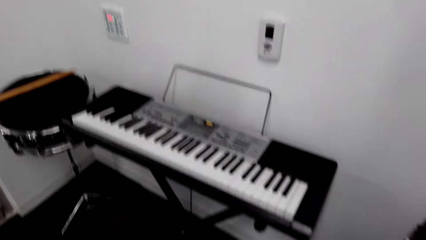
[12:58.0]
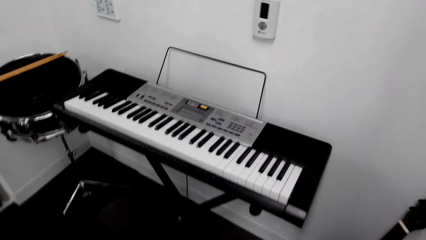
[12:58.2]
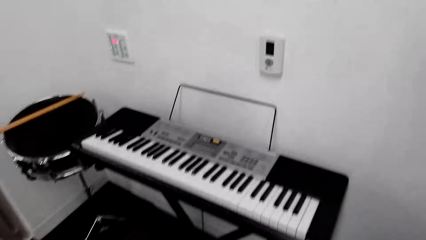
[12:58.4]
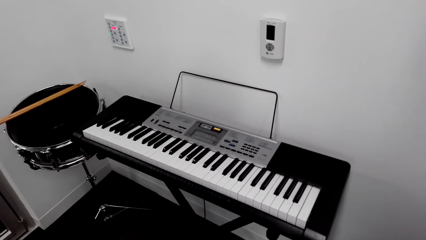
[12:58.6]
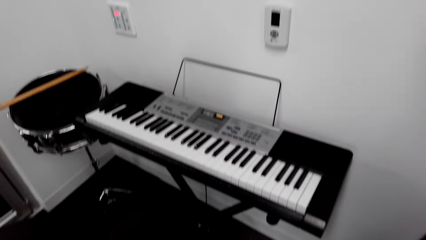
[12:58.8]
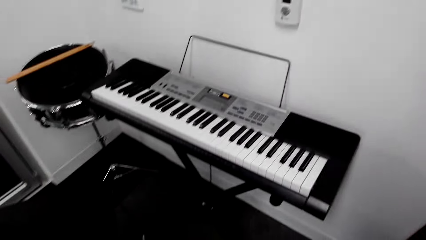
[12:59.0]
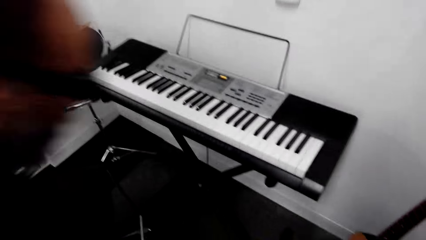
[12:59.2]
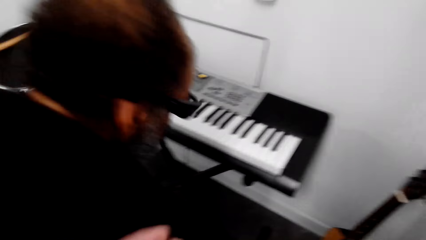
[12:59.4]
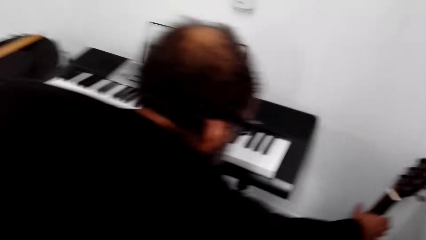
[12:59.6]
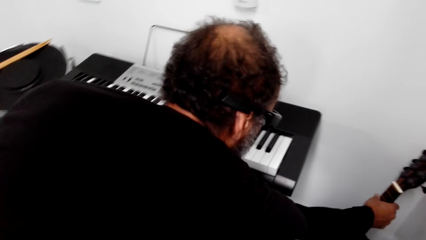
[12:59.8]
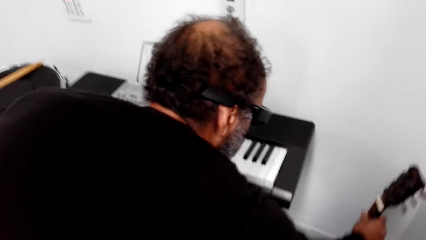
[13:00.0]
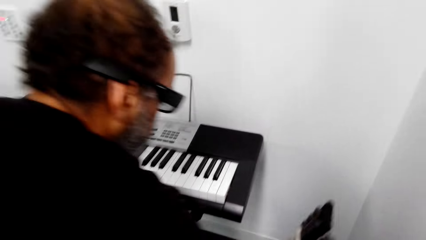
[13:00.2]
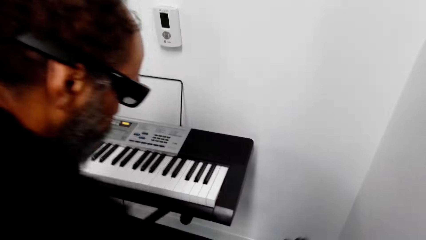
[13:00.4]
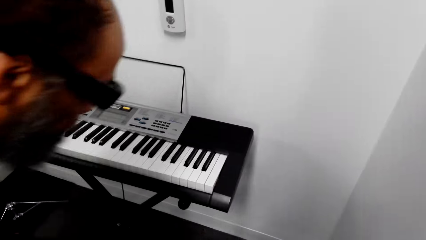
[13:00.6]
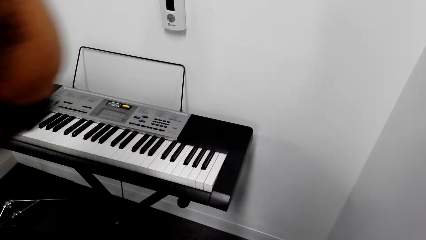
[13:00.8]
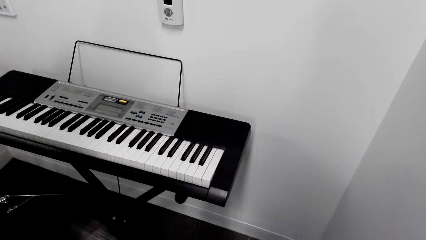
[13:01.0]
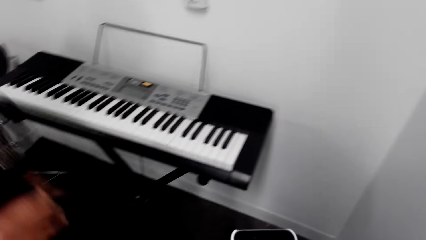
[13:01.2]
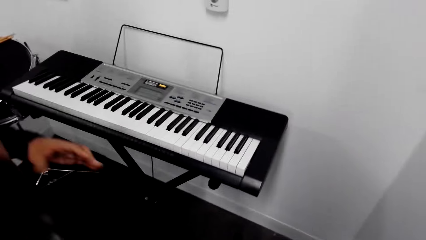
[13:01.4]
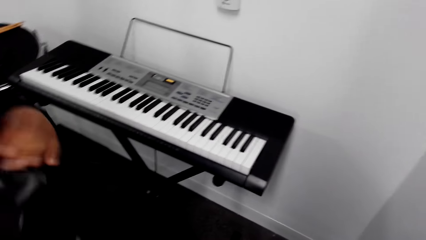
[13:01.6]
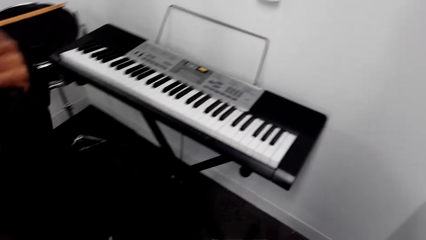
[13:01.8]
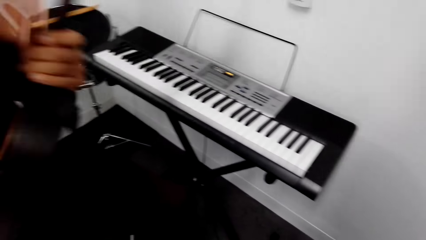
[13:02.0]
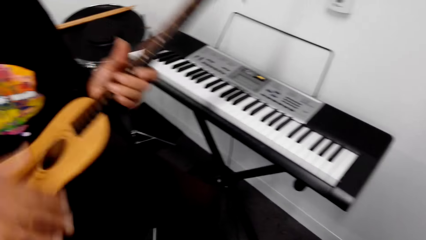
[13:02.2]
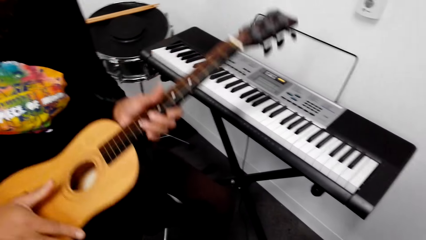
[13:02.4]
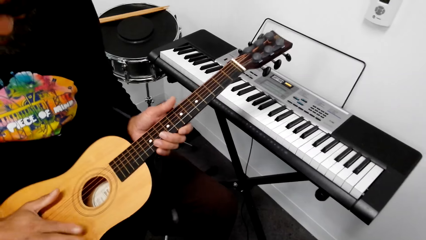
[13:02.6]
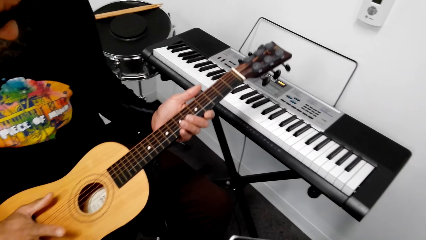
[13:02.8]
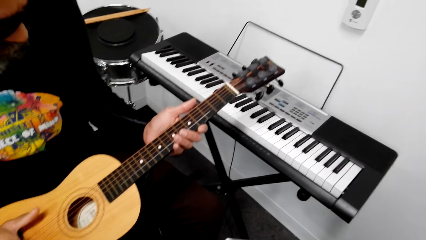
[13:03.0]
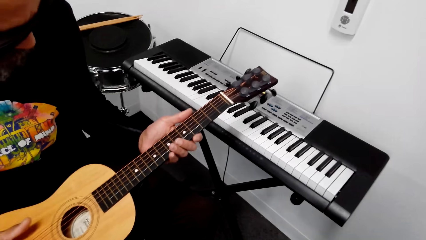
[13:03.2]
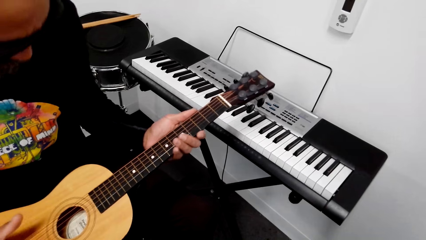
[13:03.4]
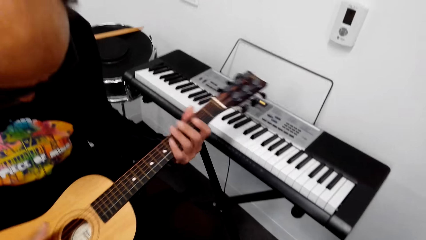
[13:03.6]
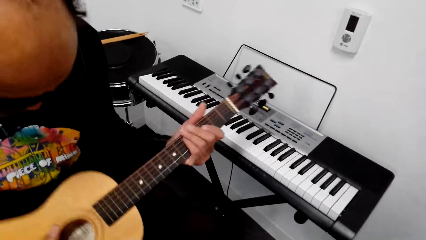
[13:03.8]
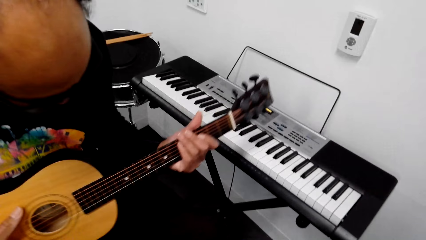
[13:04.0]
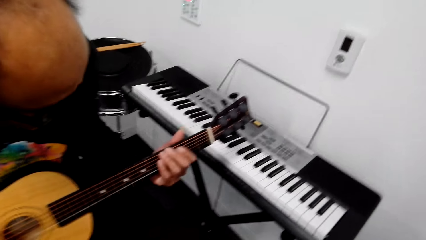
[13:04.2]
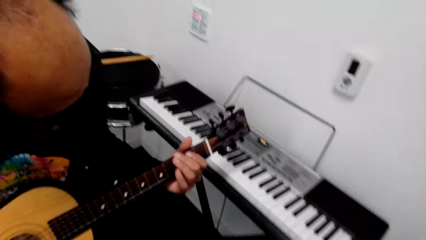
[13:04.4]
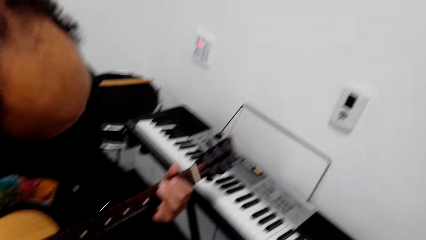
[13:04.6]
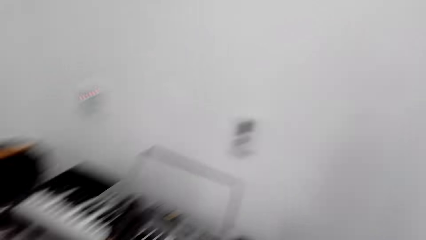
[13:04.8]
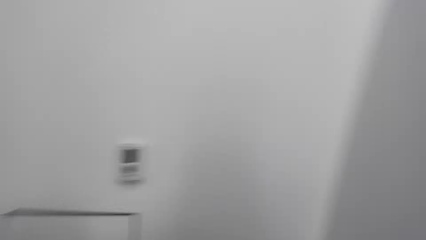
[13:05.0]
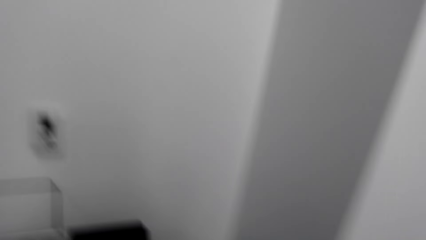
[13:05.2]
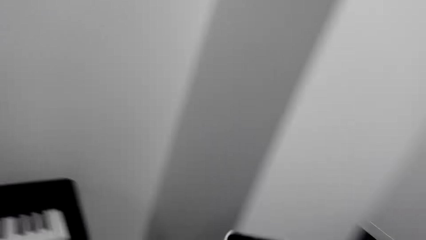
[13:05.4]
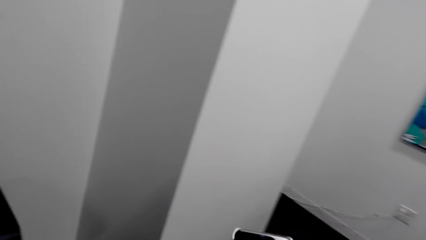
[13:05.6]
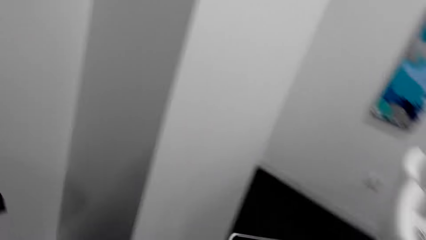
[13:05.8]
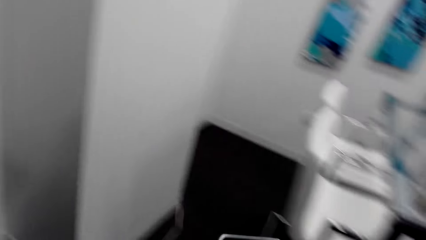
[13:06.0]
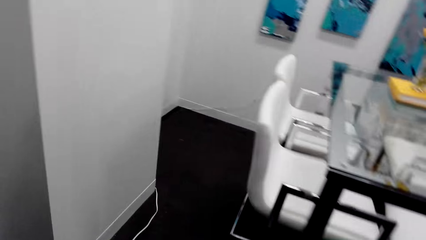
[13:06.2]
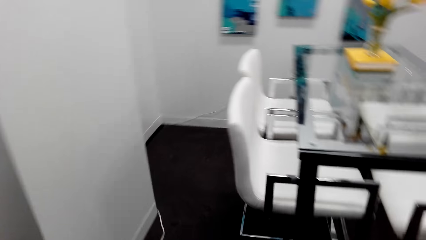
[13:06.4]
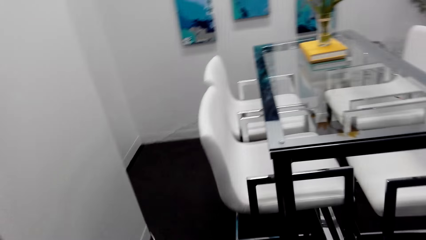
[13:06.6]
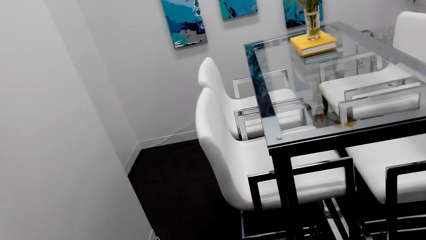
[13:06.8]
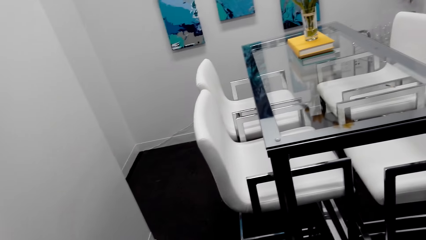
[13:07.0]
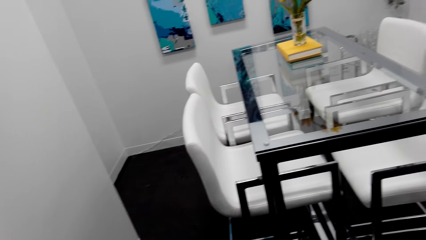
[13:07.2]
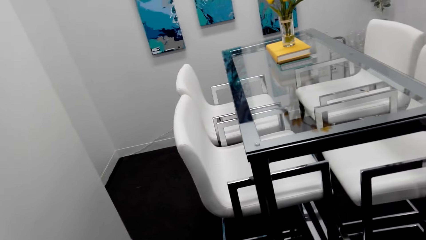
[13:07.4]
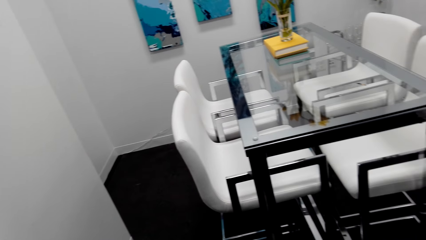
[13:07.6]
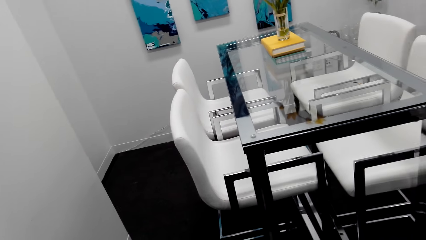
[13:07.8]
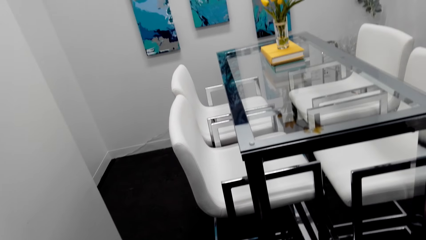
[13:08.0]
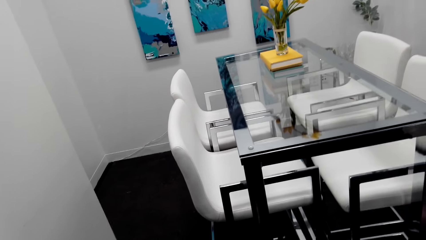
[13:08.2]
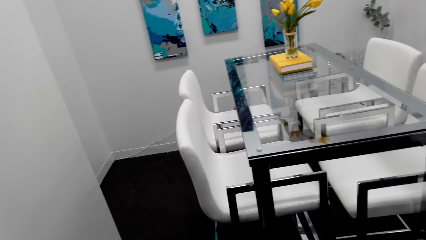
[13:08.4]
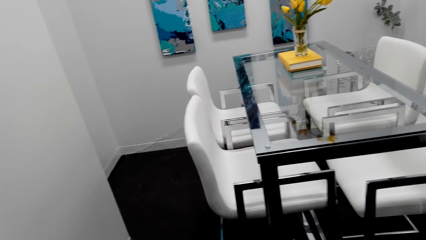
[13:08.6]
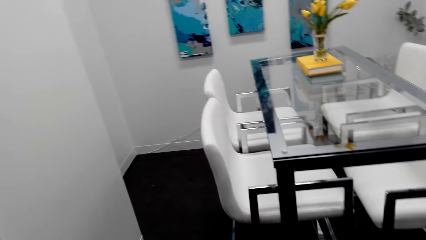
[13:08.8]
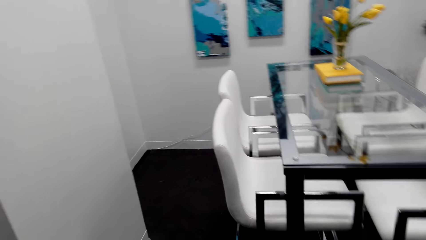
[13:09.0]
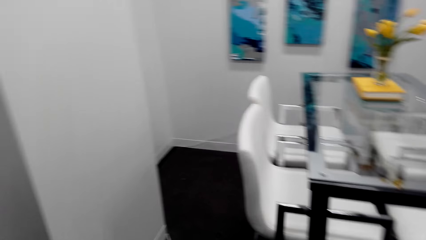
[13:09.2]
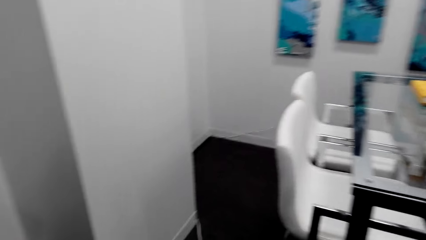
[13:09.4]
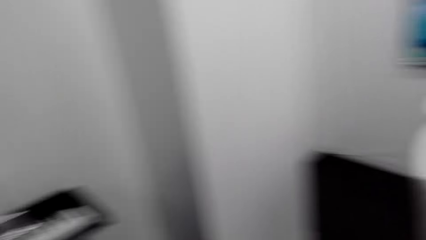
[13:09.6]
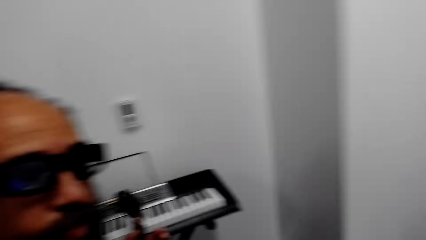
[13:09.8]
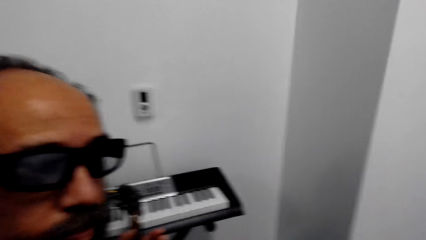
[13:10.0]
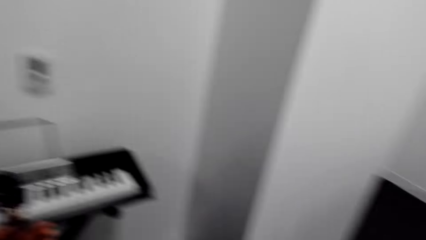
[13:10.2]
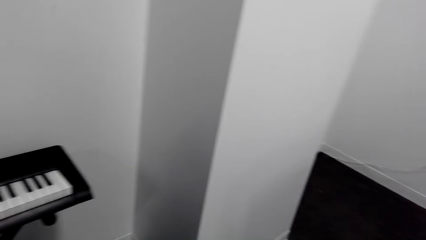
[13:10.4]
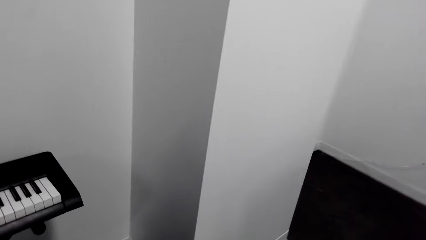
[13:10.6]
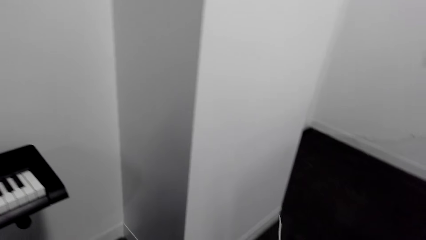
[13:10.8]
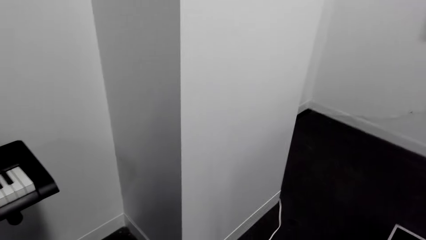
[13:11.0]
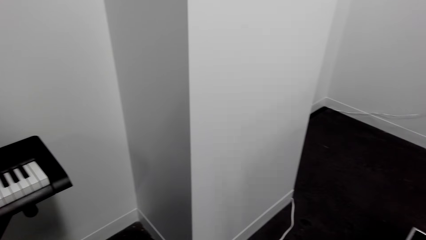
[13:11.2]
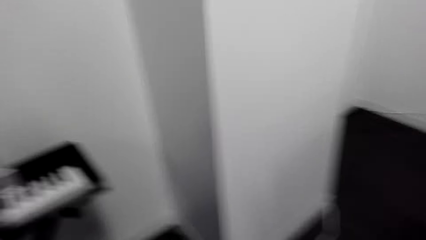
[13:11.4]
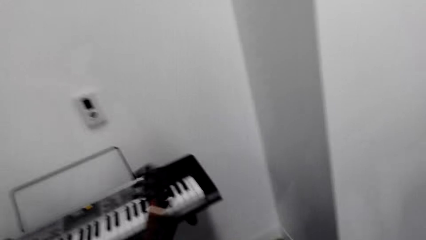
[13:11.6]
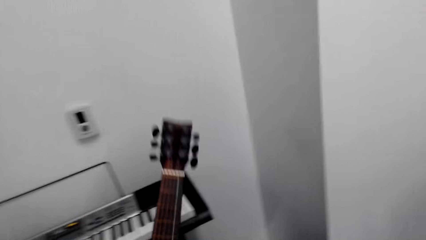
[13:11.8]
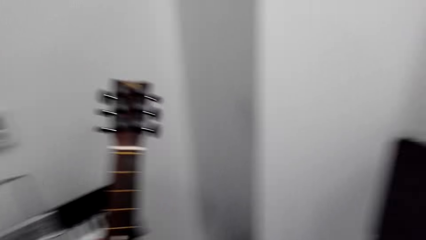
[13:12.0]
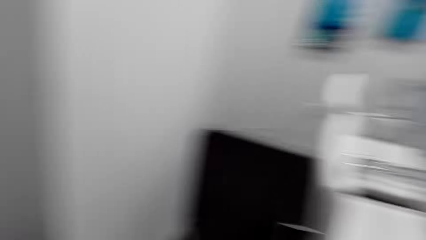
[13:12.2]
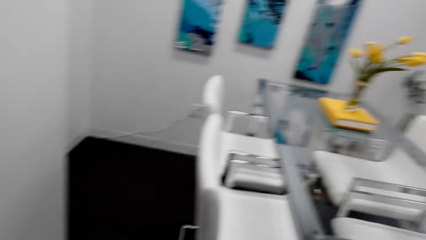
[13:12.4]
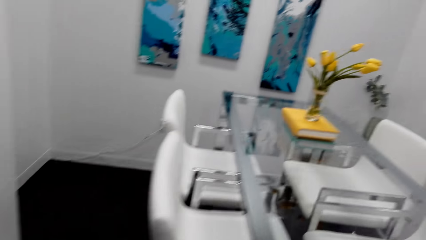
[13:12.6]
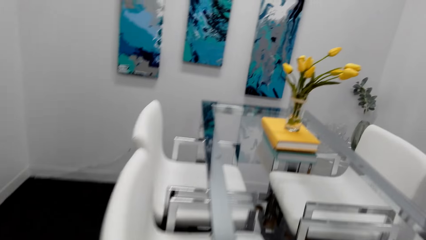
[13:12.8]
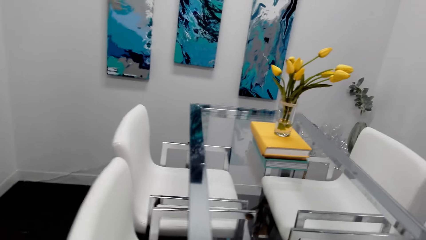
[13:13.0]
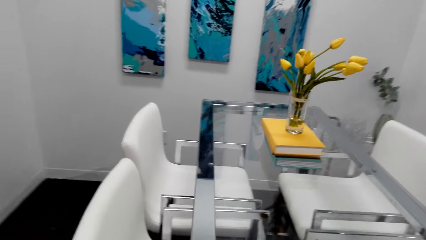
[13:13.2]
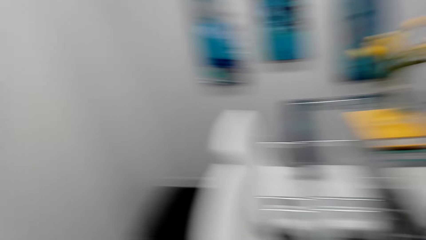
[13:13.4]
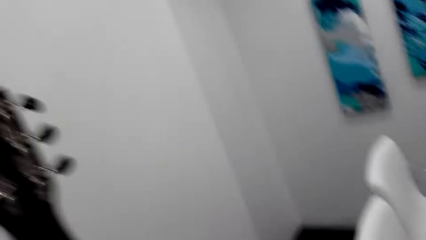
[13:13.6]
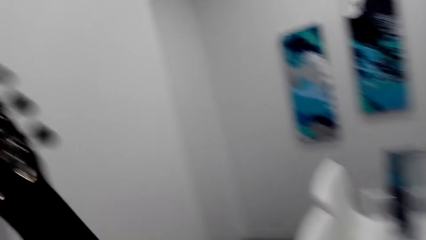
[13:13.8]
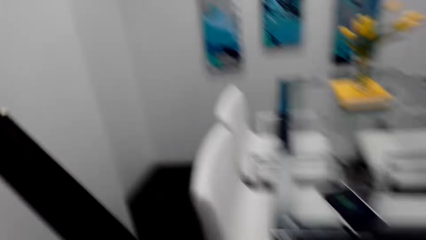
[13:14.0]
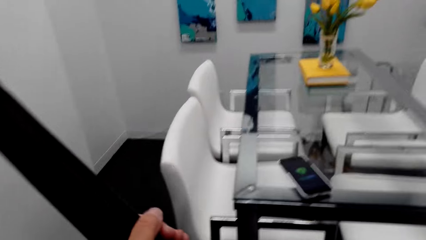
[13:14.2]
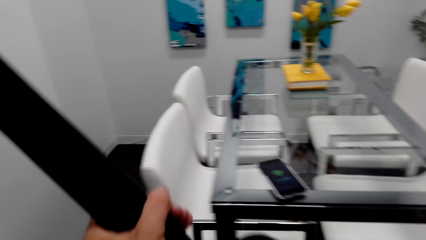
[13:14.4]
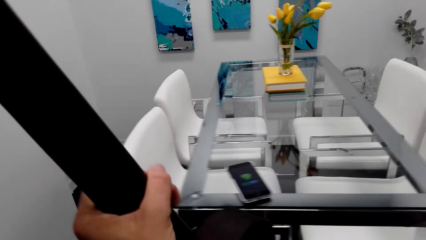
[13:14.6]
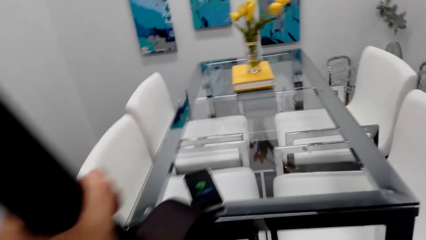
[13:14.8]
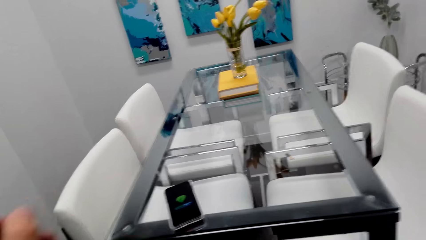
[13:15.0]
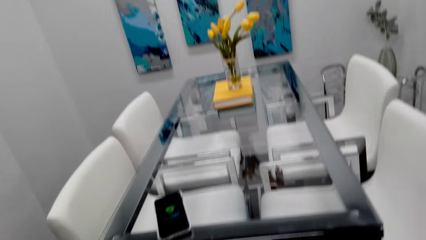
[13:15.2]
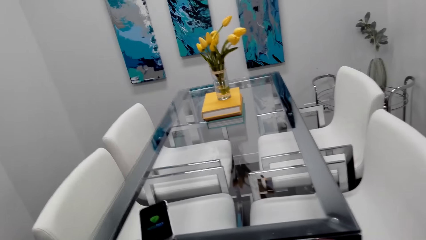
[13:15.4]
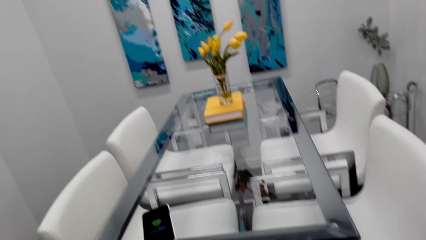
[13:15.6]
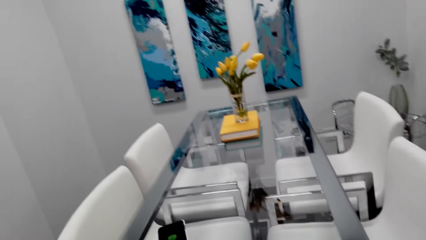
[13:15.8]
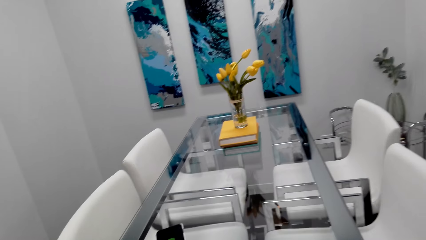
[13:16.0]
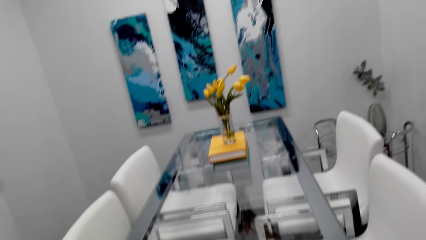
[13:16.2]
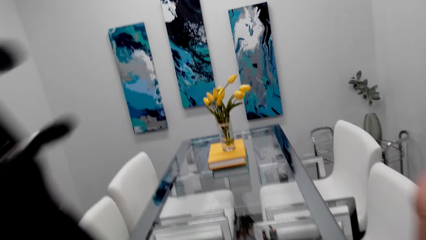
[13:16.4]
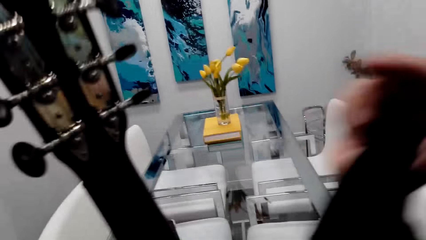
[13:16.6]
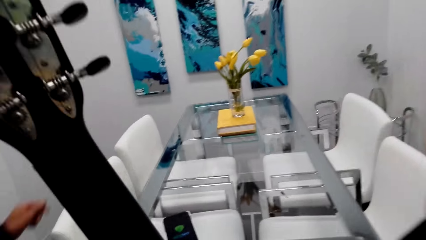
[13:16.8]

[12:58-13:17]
A man picks a guitar from the corner. The man holds the guitar. The camera wearer looks at the dining table. The man plays the guitar and lifts the guitar. The camera wearer picks the guitar from the man. They walk towards the dining table. They hold the guitar.
